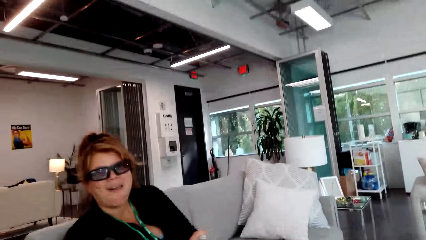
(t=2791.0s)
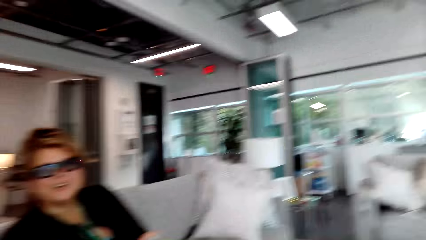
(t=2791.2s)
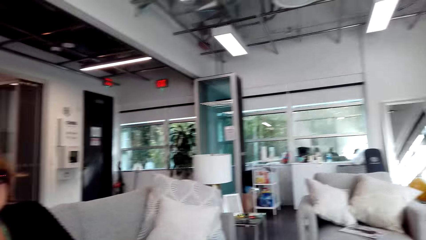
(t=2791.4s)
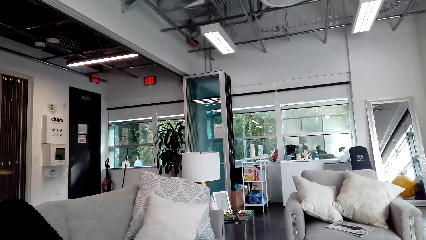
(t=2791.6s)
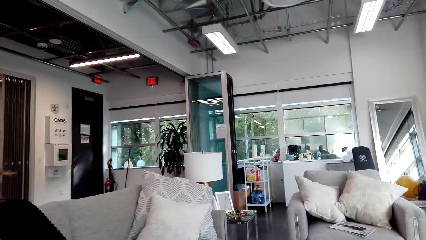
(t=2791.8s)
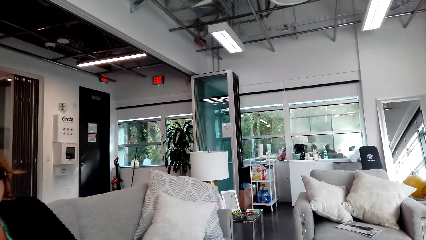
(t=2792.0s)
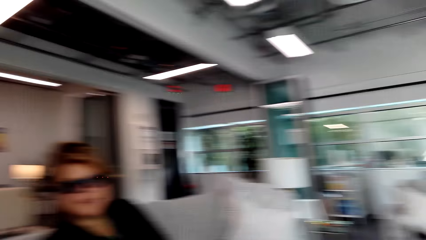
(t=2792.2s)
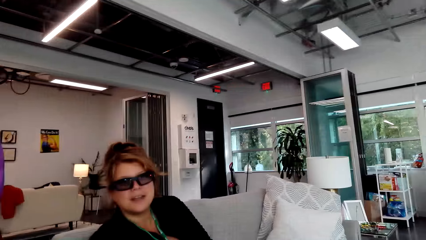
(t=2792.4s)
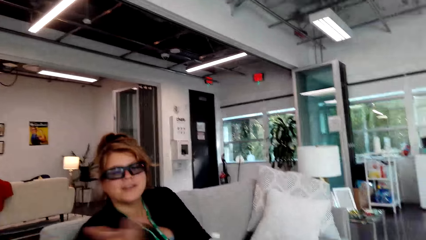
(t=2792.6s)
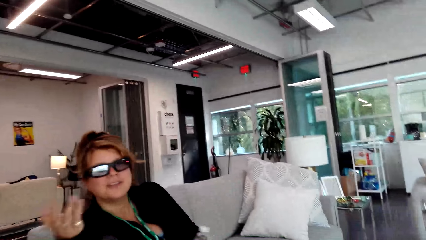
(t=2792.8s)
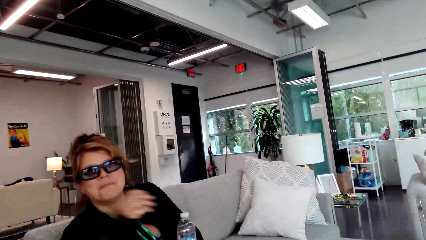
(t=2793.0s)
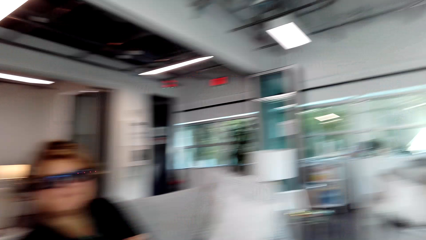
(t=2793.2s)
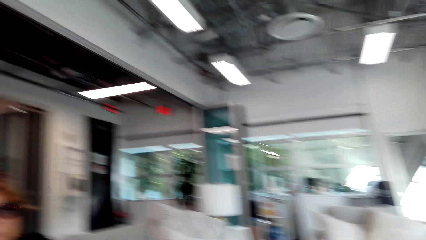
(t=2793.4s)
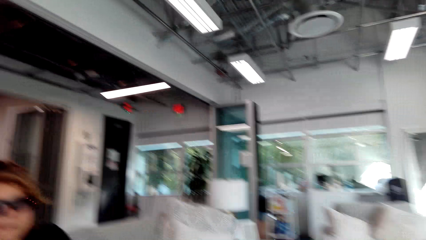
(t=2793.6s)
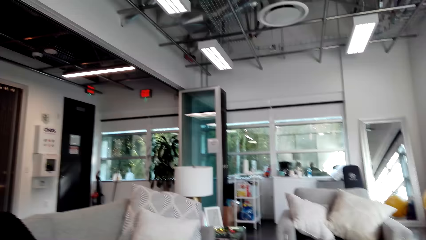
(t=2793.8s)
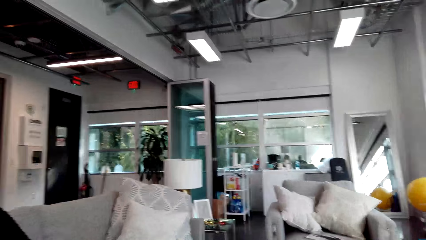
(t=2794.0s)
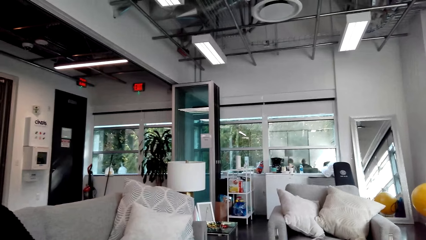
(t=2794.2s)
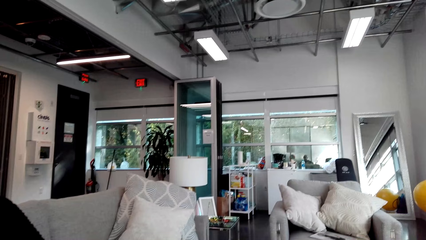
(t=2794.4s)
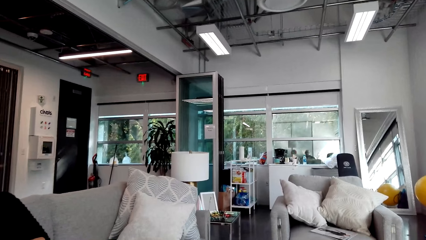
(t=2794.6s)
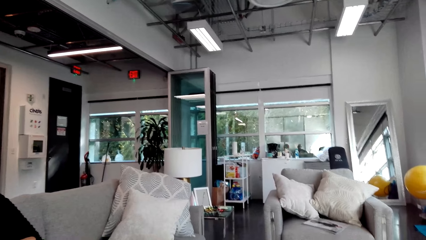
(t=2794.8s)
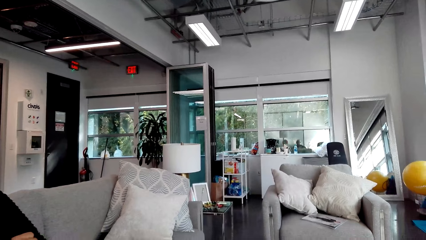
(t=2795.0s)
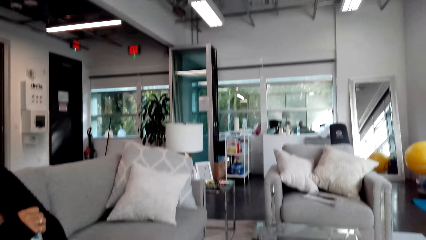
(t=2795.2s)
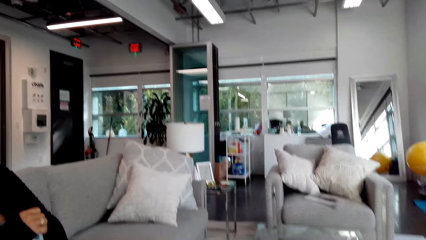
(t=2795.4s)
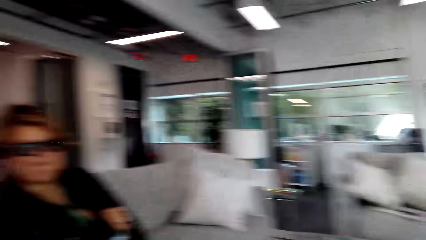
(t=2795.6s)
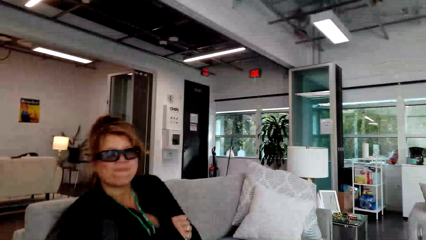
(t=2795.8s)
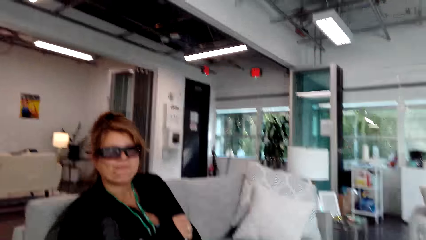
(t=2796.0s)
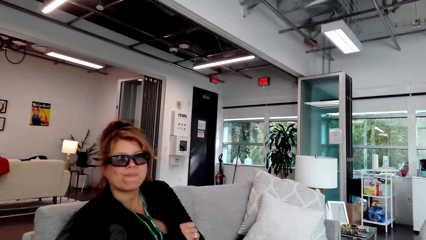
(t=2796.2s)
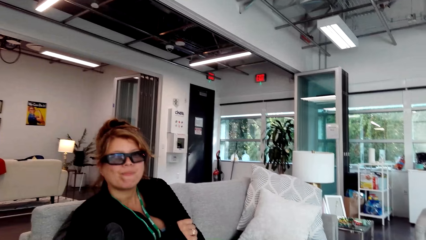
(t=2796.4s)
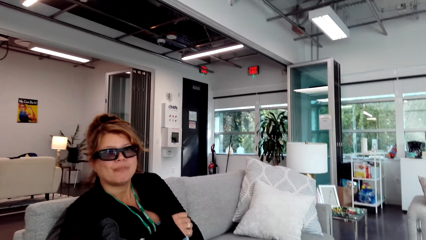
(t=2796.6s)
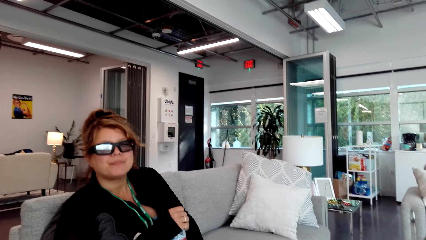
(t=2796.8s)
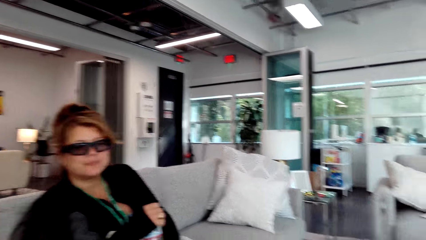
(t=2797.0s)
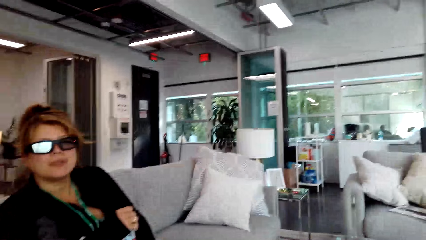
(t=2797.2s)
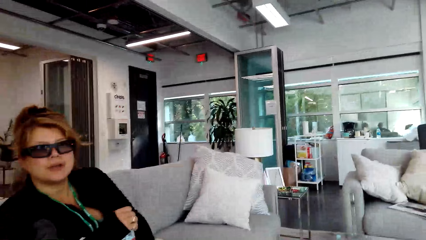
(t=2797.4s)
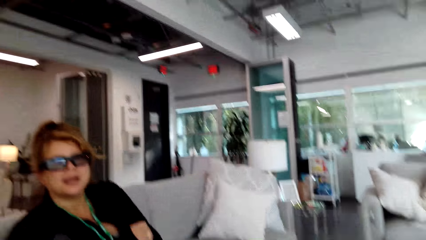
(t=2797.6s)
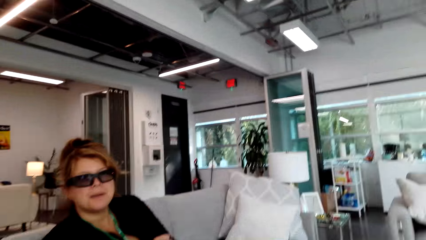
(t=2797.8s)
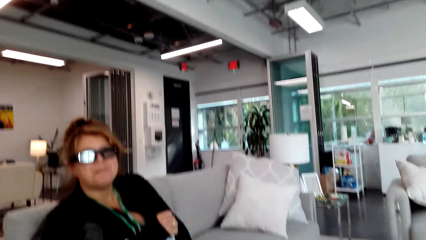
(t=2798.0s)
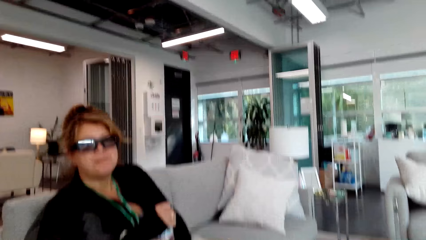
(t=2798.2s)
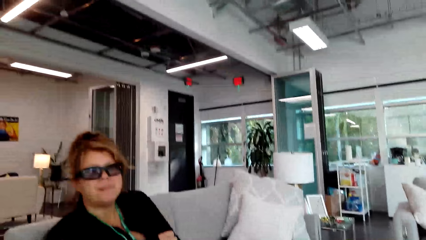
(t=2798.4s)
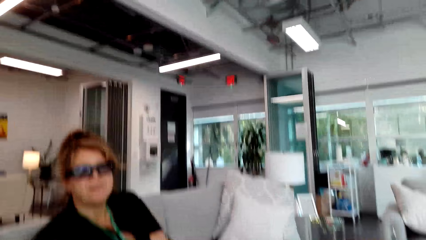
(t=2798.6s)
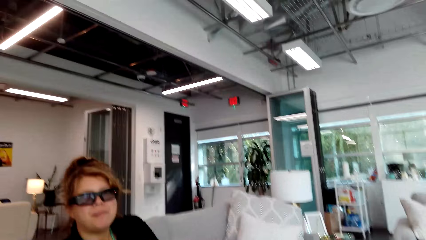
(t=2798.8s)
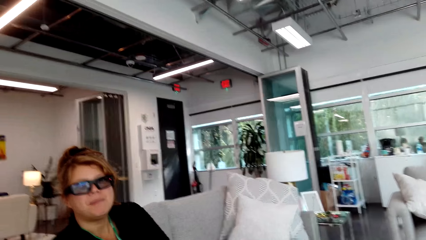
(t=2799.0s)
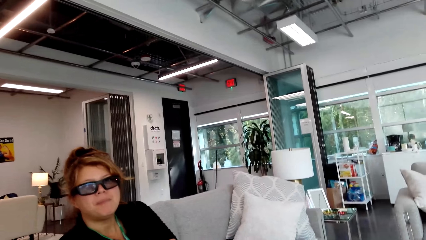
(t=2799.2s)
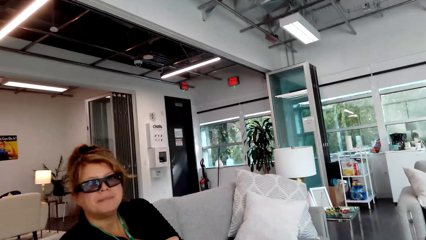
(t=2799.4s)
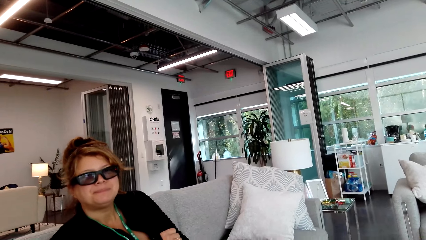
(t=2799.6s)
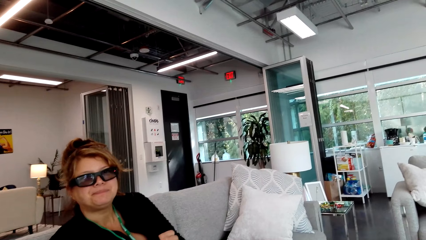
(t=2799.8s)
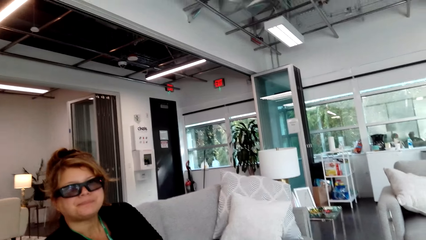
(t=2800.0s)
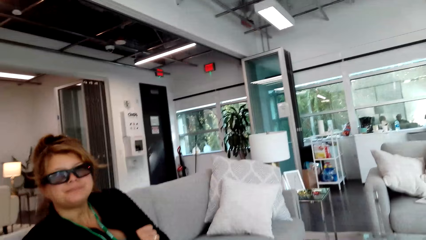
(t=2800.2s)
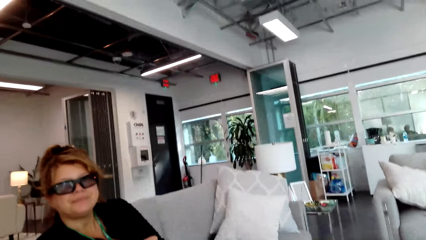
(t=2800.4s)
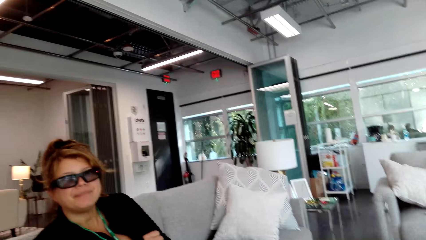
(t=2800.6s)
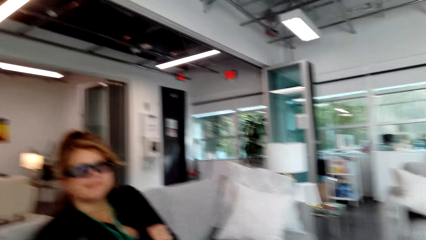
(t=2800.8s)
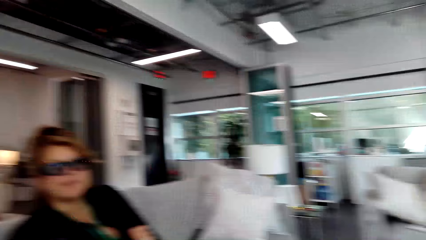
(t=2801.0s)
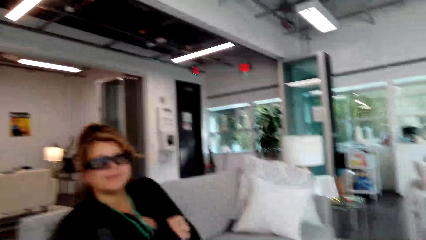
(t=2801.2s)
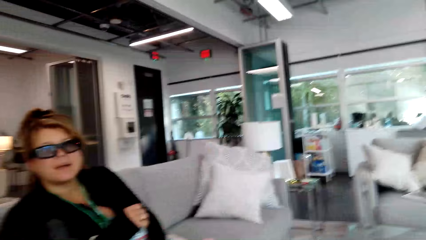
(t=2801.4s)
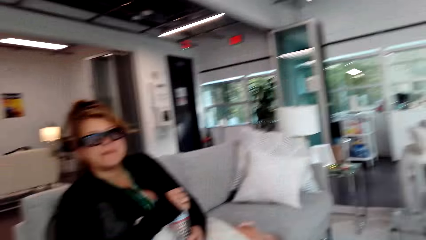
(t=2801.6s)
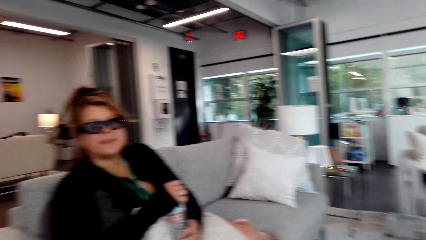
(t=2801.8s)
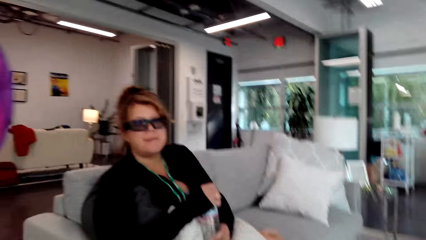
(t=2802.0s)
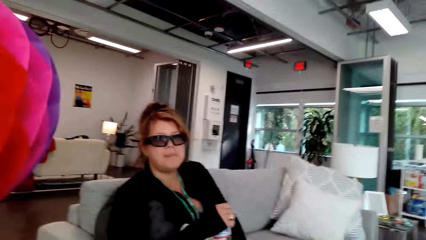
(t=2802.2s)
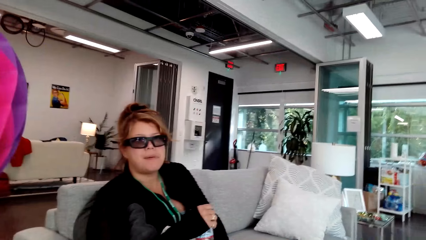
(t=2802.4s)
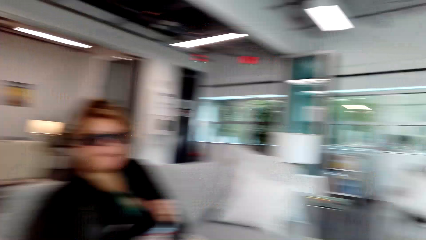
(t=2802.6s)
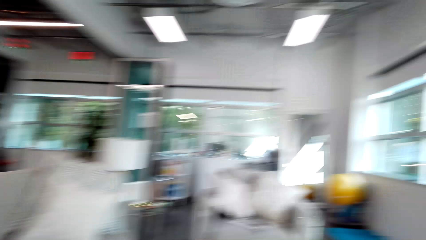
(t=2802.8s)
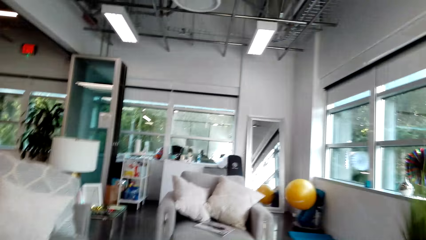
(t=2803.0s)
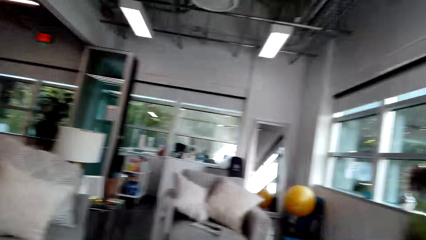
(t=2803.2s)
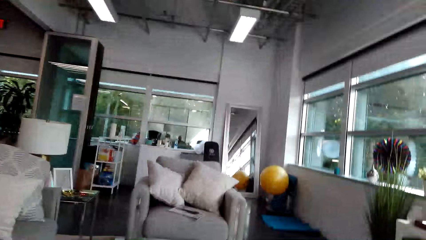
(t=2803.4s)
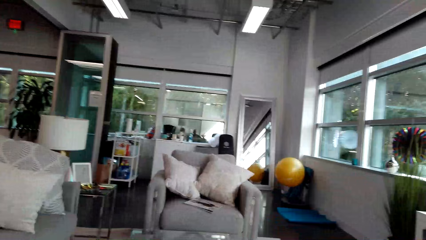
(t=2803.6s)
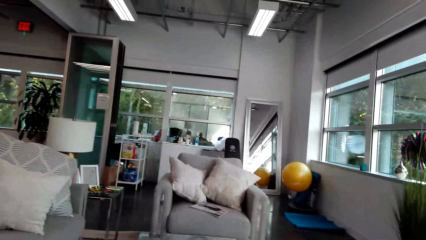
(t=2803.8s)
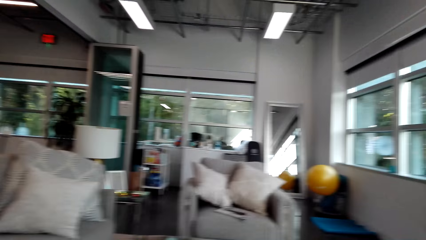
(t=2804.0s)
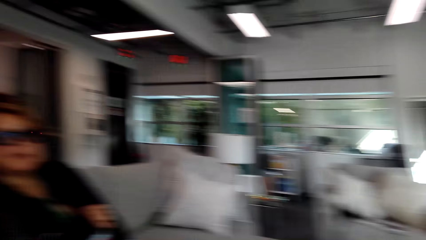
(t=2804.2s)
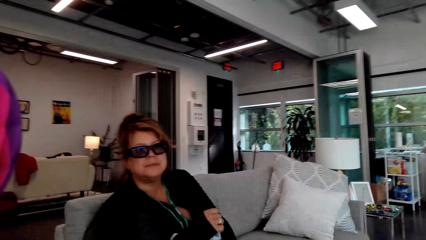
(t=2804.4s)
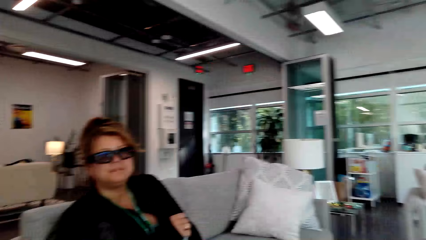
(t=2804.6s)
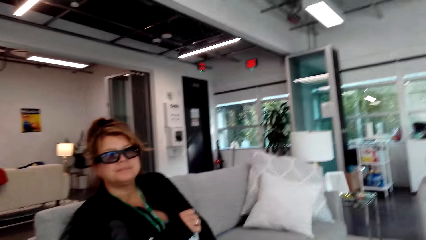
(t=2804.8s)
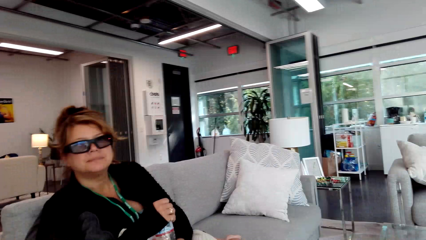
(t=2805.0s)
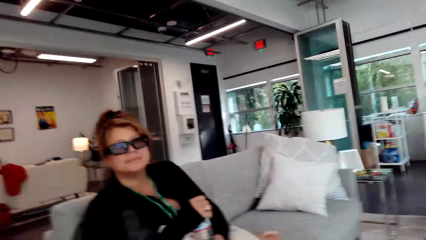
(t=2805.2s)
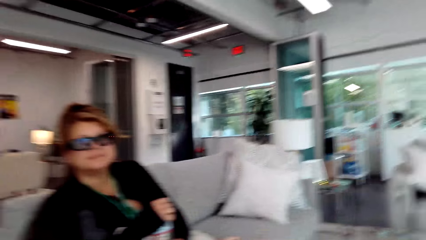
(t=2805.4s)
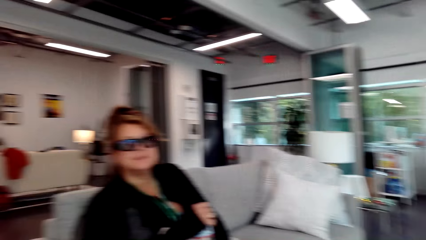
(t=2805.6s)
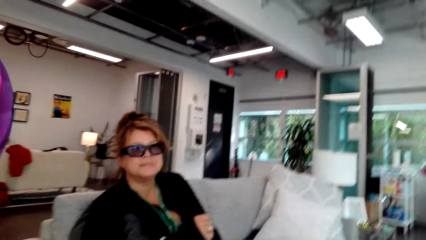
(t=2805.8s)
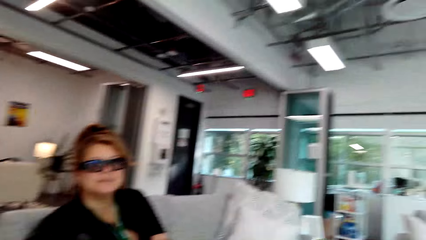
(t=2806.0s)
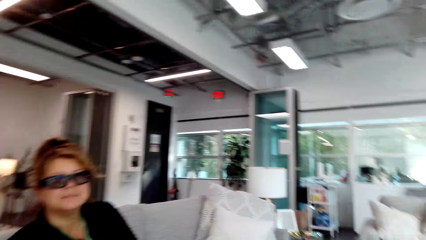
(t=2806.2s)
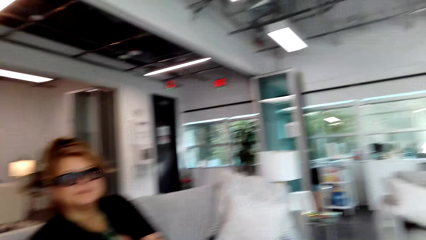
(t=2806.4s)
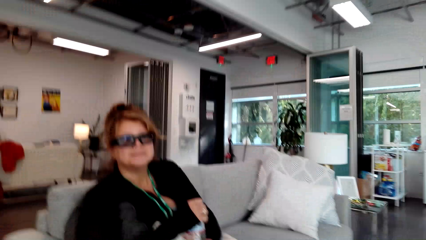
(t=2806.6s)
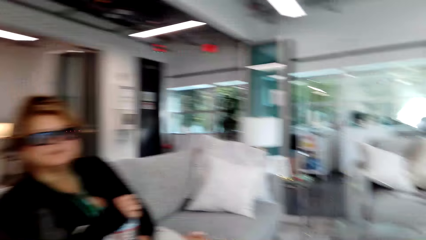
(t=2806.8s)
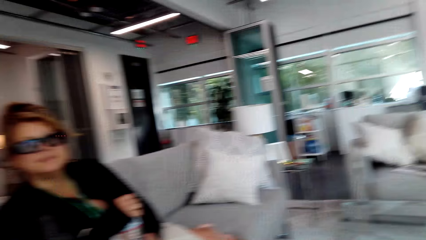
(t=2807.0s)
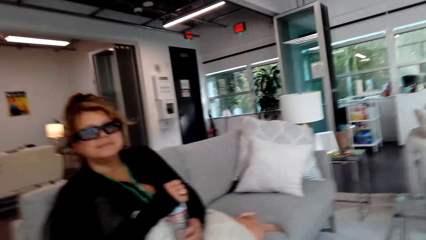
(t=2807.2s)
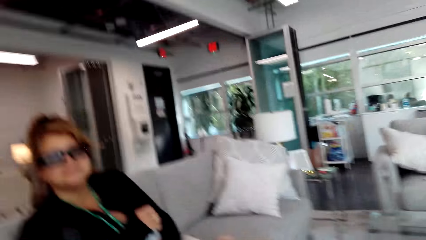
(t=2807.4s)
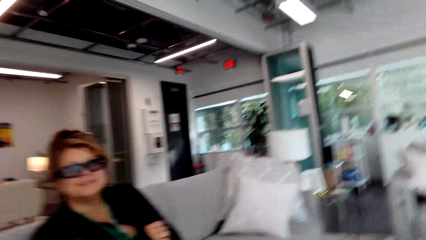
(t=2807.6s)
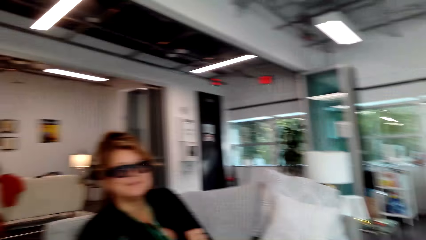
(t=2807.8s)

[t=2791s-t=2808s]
A person stares in the room. The camera wearer stares around. The person talks to the camera wearer. The camera wearer talks to the person. The person looks at the camera wearer. The camera wearer talks to the person. They stare around. They talk to the person.
